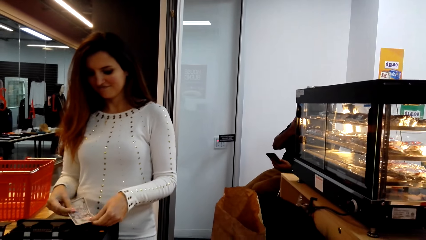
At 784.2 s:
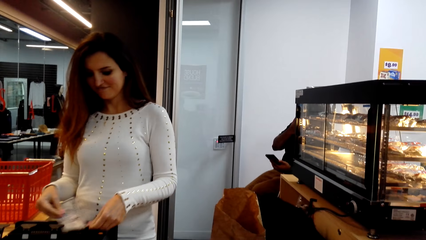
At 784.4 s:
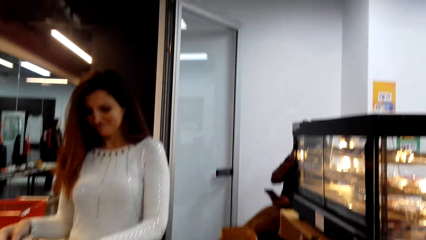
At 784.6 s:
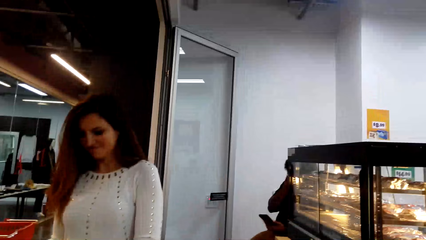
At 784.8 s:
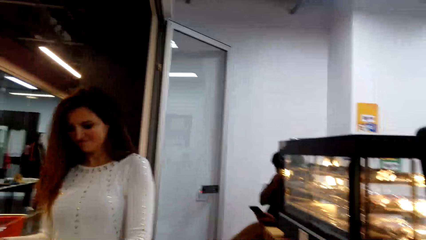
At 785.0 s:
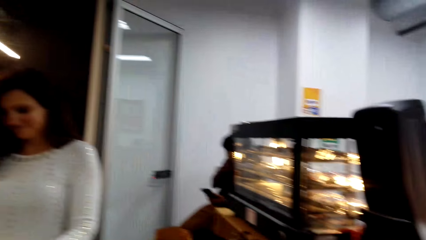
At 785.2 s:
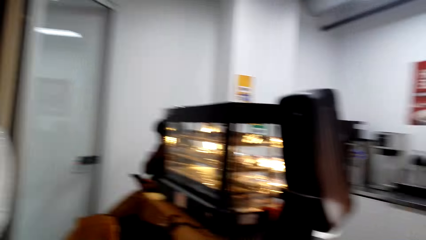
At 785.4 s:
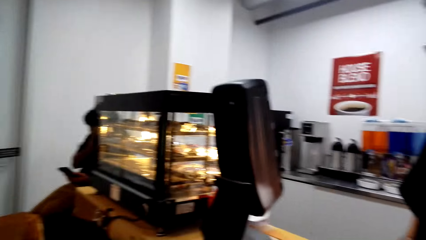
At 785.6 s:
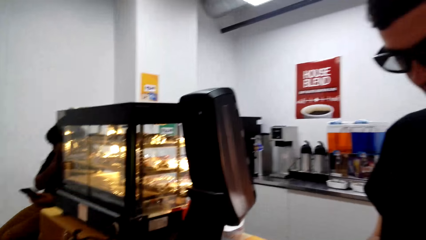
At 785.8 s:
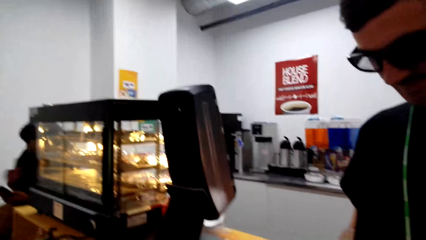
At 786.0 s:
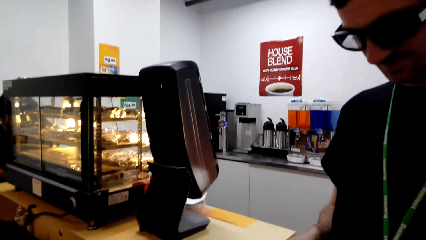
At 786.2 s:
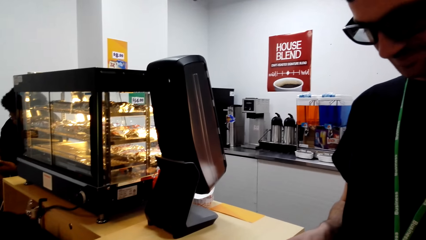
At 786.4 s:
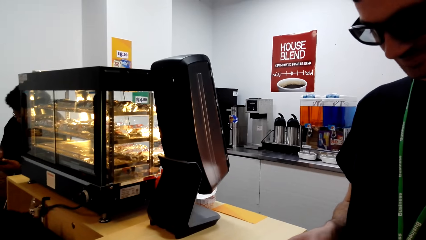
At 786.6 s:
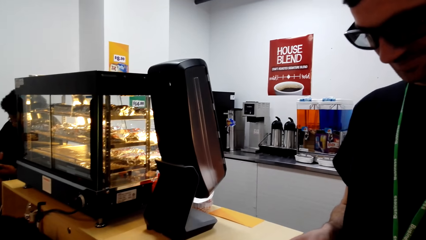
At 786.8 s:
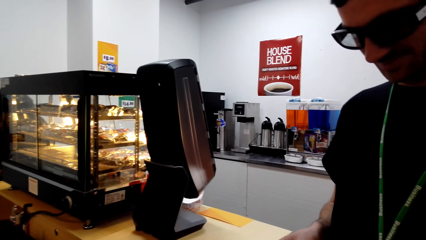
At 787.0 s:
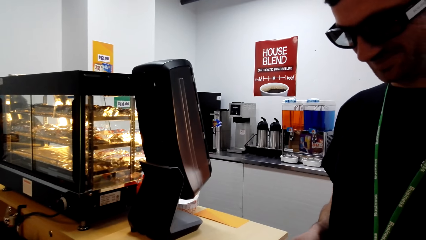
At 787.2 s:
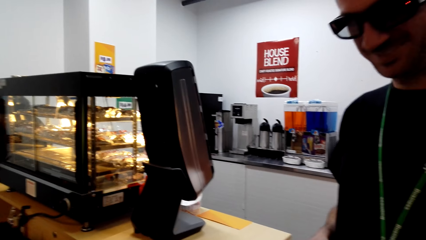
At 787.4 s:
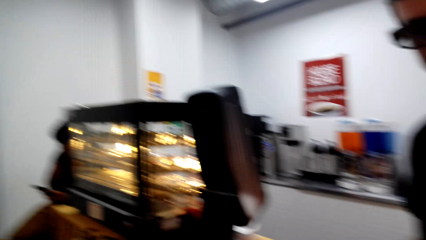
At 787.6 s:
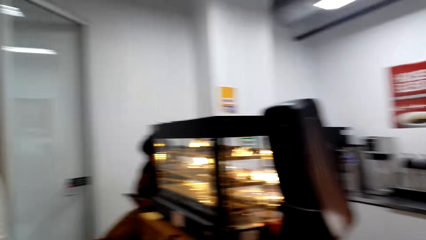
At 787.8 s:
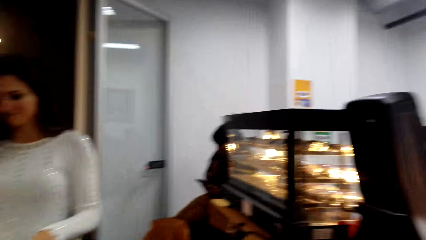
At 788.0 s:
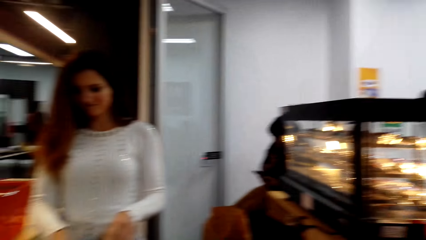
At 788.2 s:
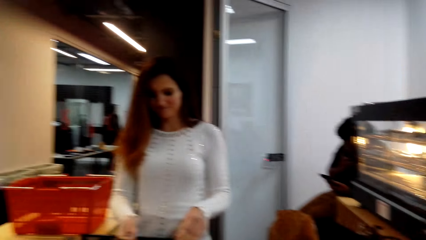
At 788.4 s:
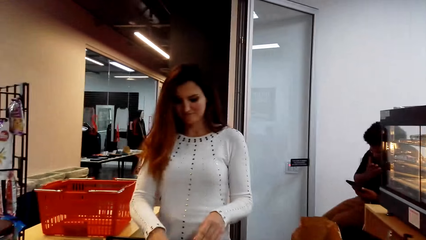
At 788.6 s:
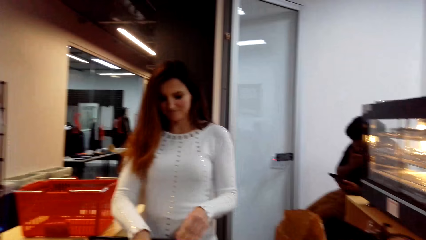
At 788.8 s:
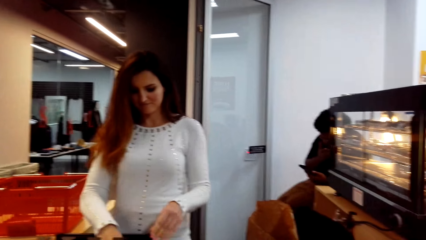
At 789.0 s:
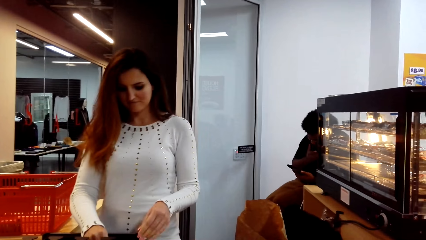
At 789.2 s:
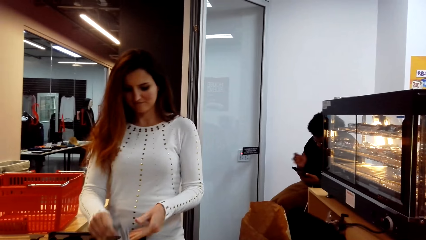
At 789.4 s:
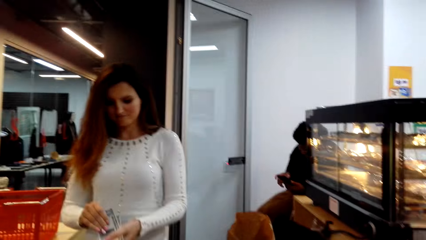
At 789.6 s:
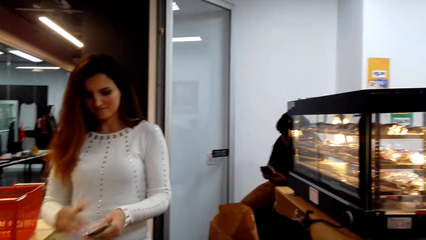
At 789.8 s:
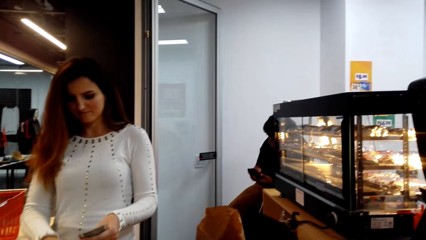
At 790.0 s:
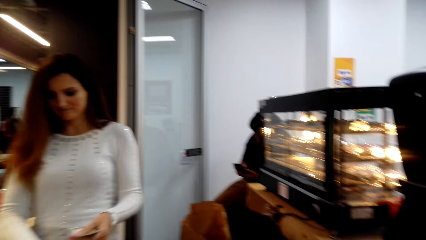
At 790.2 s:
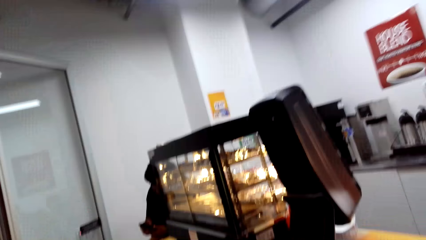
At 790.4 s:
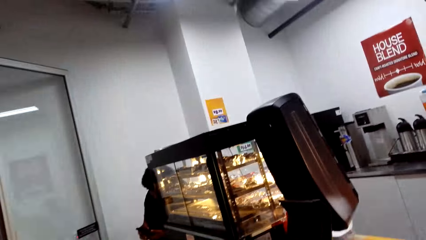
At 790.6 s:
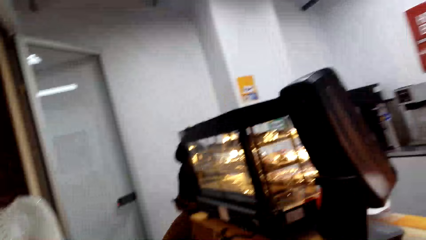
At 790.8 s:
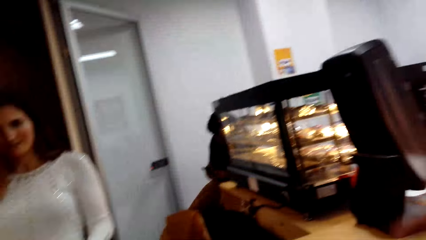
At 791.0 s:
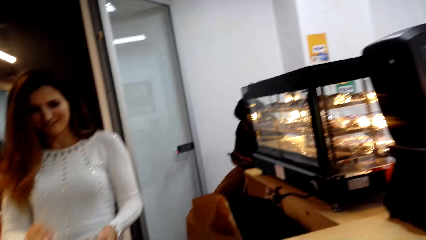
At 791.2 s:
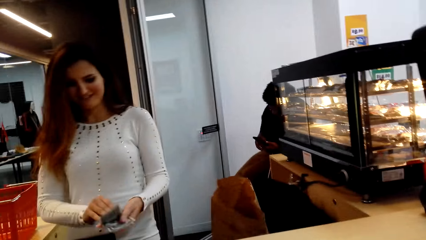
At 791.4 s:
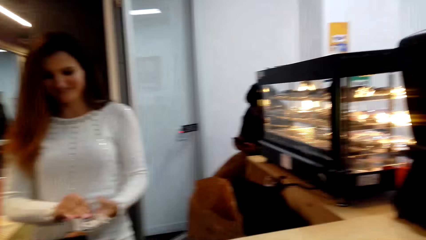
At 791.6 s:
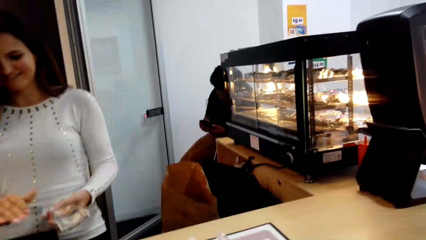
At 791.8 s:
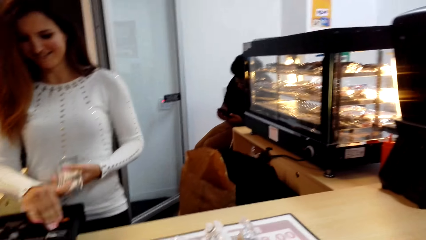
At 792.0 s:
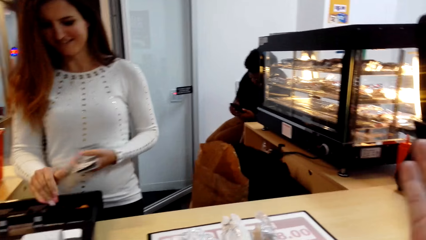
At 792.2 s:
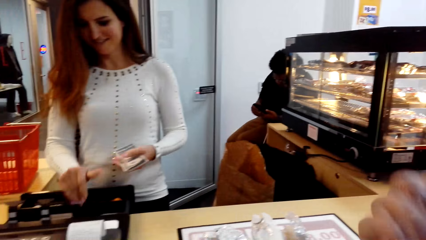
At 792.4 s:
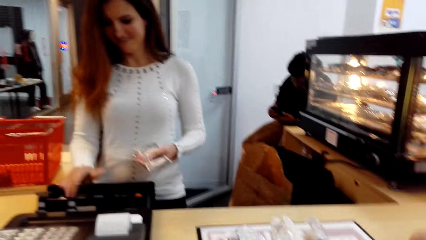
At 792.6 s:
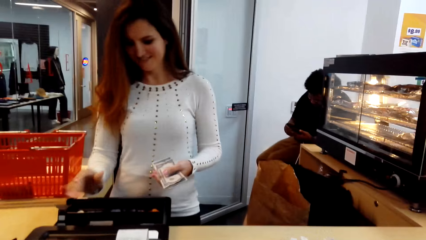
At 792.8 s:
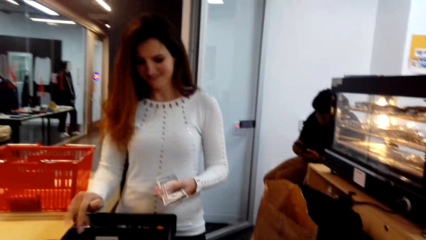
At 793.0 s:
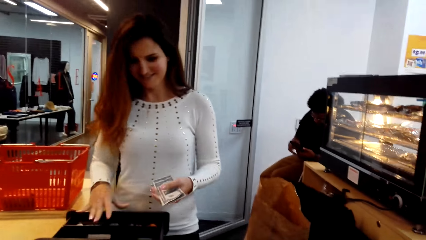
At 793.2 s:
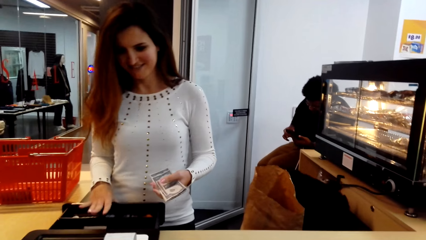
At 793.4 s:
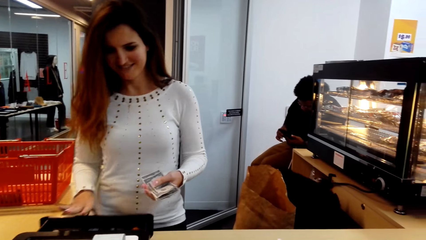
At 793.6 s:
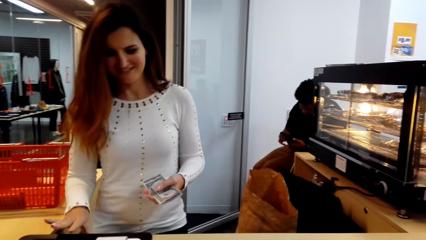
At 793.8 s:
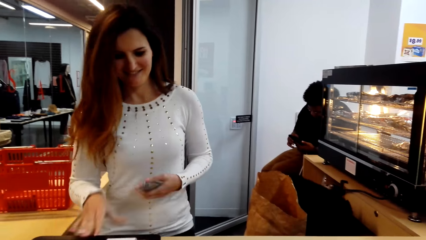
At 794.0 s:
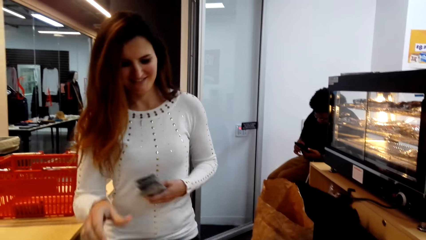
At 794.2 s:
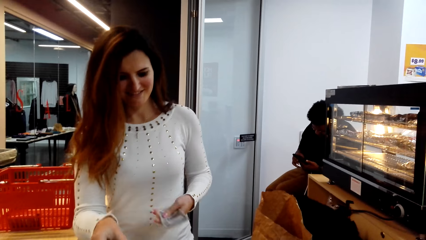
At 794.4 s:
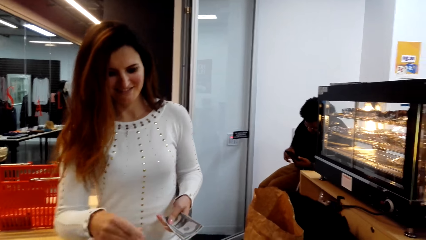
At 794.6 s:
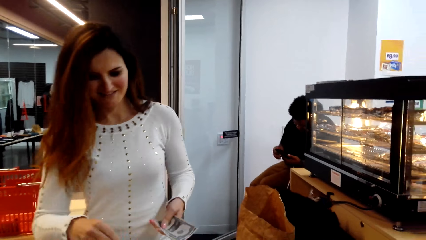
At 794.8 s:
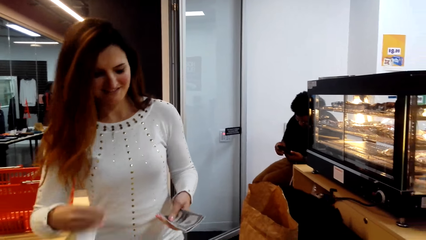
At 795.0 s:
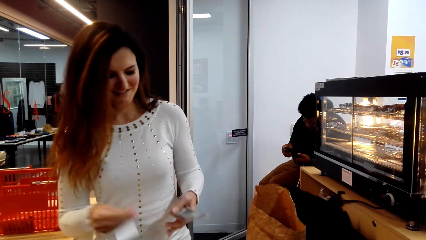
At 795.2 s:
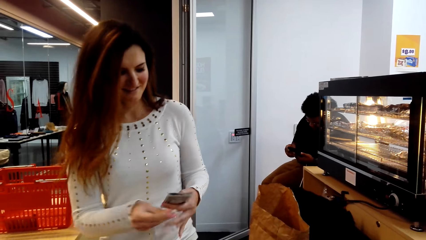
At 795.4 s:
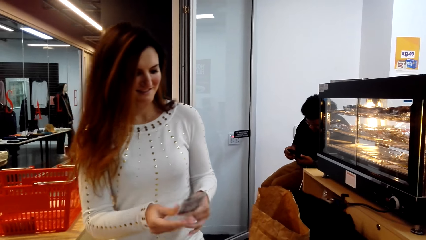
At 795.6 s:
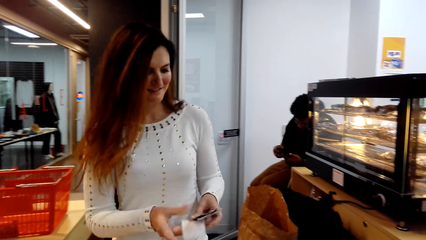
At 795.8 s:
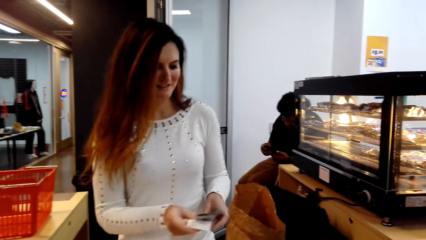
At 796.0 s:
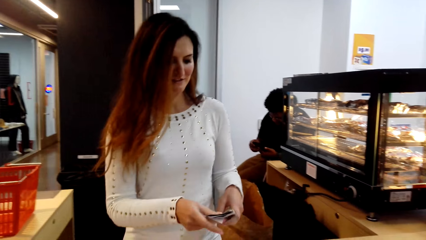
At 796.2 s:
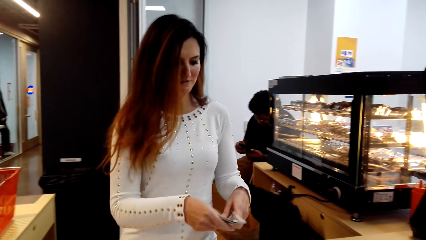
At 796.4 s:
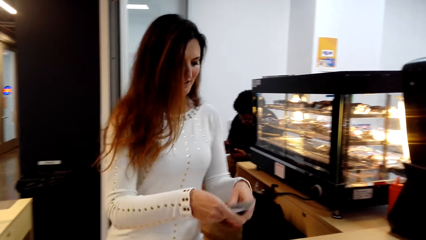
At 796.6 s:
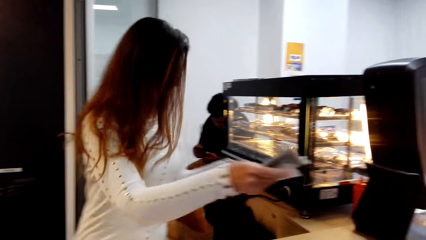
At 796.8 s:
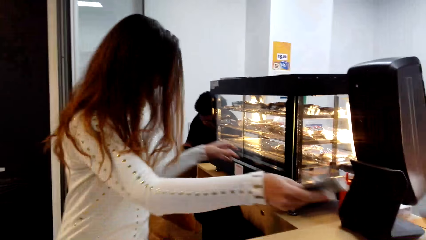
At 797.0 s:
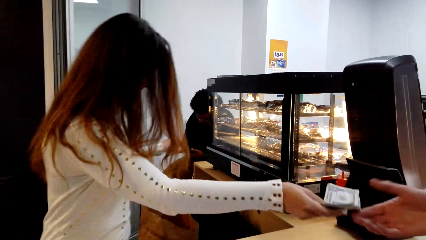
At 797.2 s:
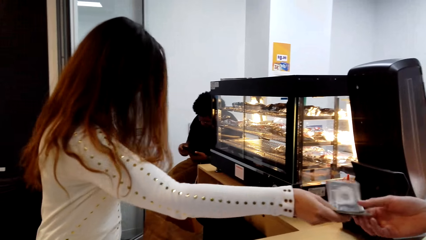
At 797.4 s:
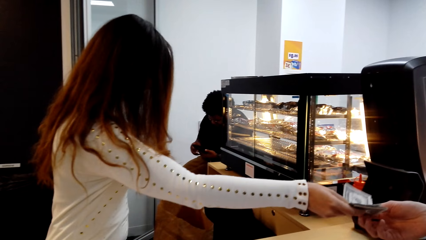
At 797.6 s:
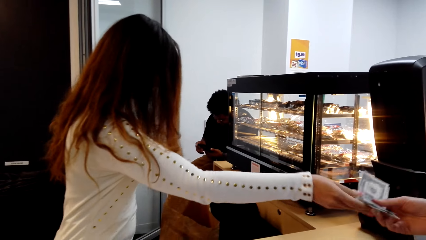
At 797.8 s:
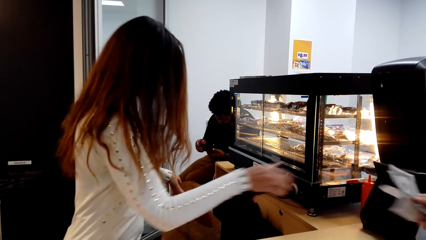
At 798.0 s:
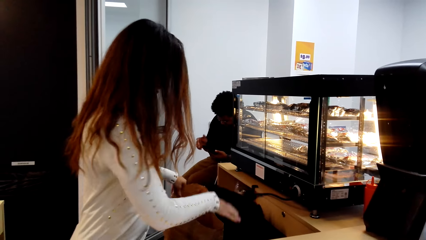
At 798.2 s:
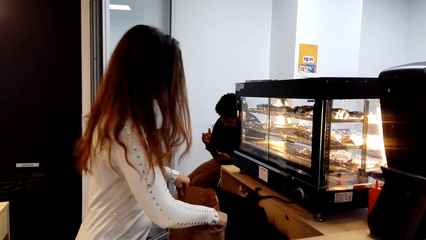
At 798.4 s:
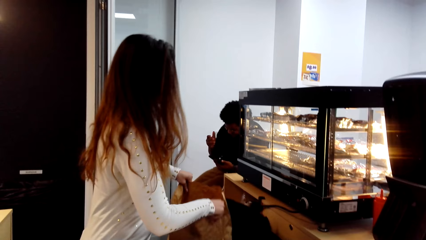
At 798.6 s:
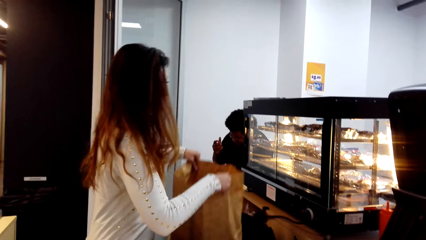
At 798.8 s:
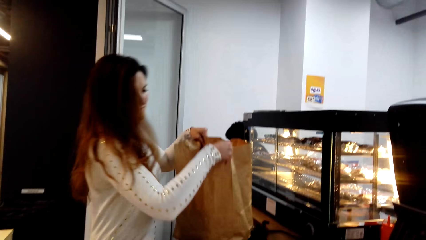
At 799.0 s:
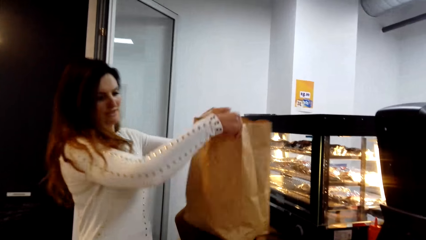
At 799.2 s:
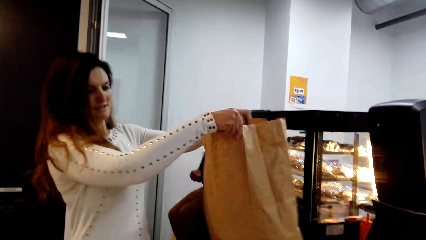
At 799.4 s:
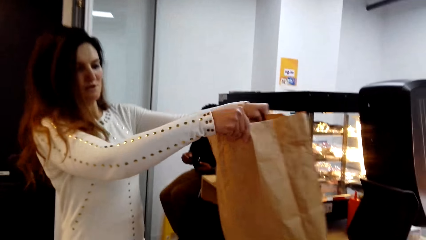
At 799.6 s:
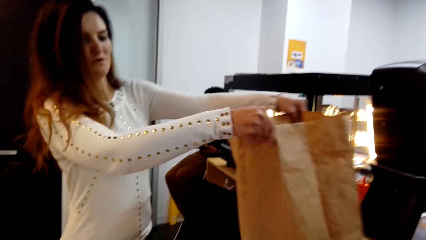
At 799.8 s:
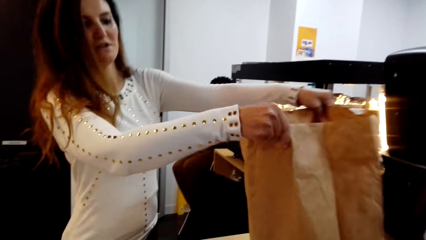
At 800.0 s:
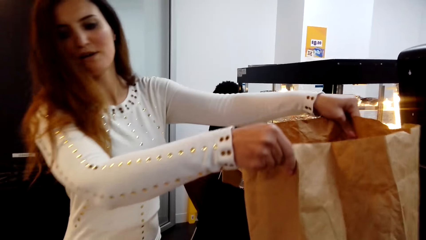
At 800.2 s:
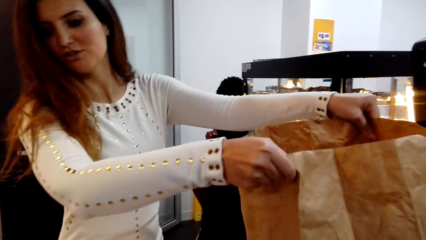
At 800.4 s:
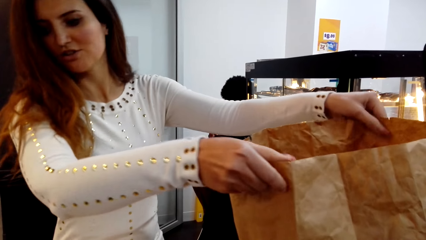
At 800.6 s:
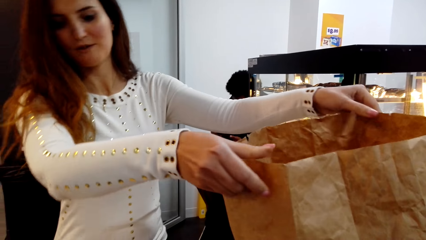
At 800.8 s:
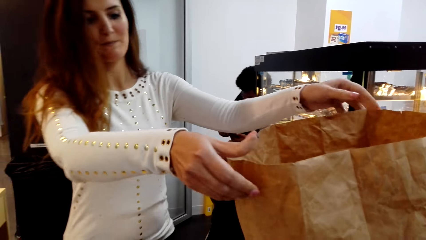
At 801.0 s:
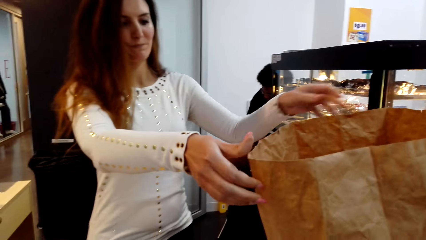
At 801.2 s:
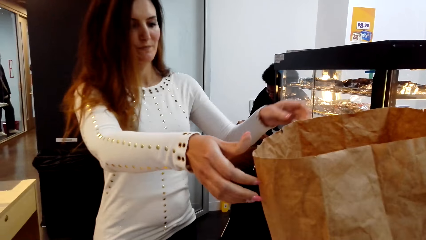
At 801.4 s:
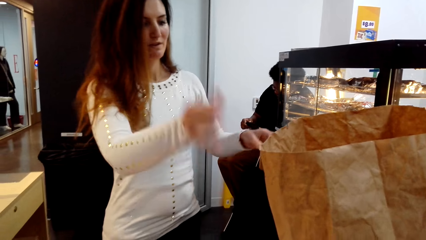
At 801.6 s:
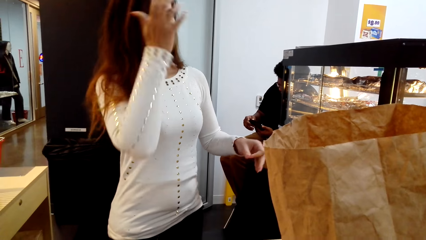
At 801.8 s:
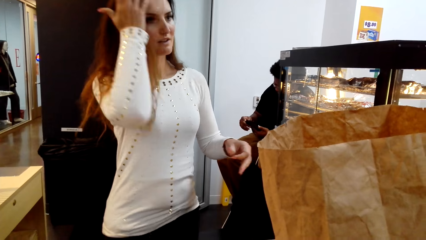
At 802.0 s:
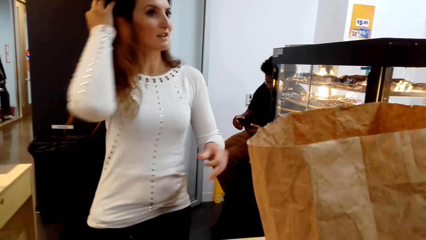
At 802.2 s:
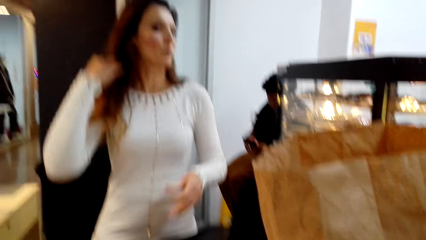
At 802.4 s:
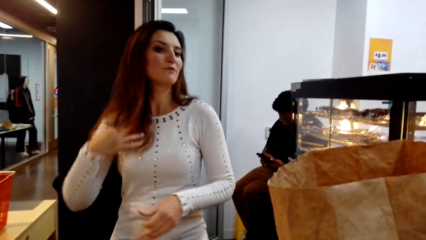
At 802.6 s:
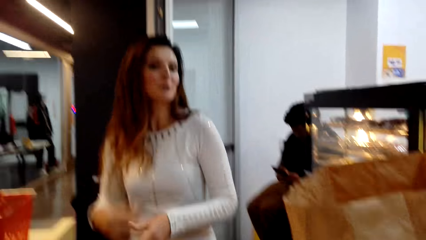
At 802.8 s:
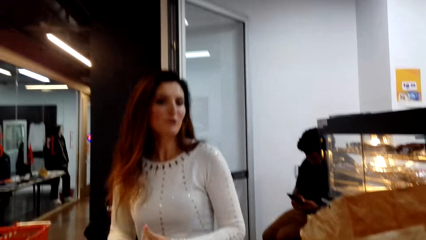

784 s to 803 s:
The camera wearer looks at a man. A woman removes money from the drawer, closes the drawer, and cuts the receipt. The woman gives the man the money. A person picks up the notes. The woman picks up the paper bag, puts the paper bag on the counter, and moves her hair.
